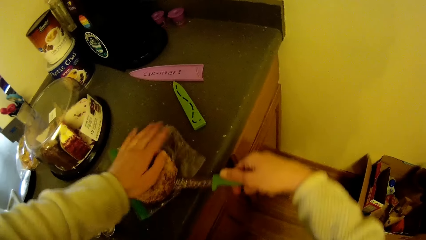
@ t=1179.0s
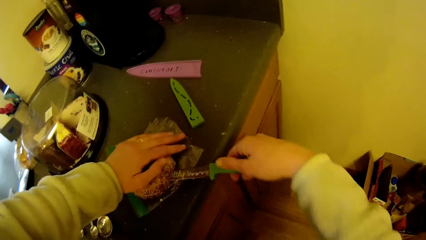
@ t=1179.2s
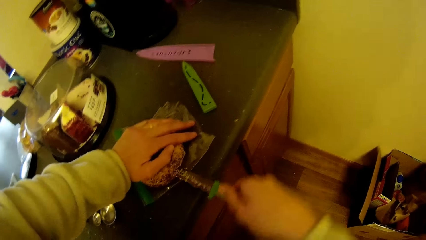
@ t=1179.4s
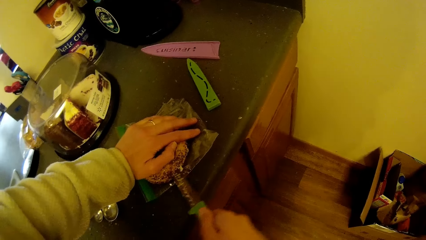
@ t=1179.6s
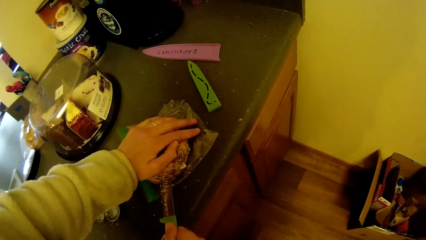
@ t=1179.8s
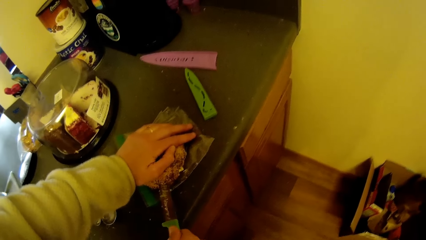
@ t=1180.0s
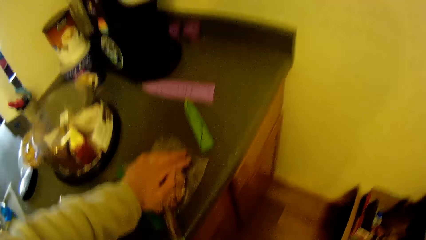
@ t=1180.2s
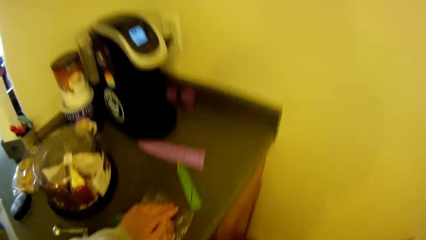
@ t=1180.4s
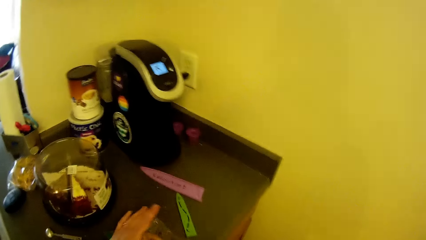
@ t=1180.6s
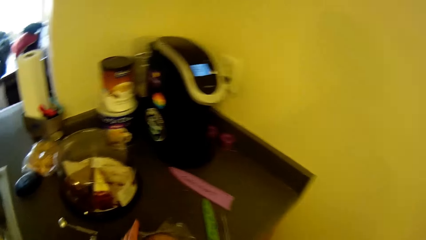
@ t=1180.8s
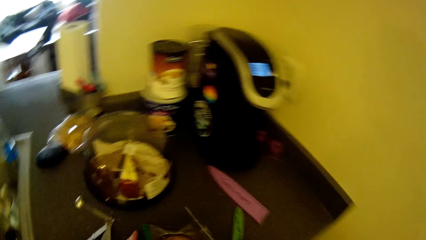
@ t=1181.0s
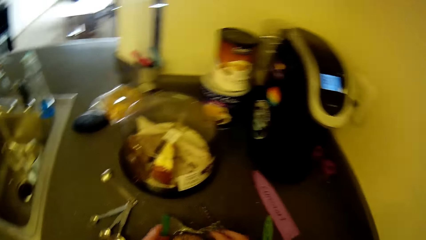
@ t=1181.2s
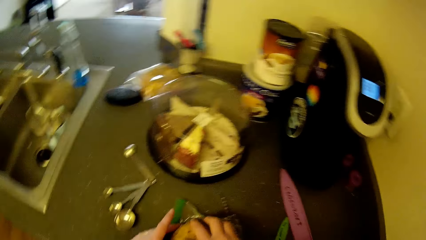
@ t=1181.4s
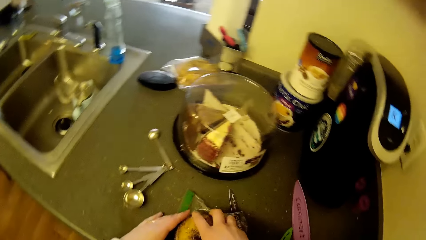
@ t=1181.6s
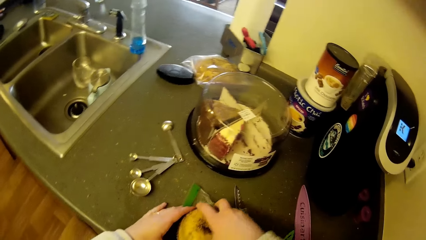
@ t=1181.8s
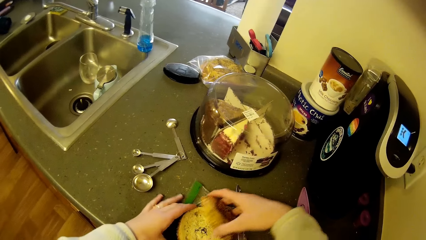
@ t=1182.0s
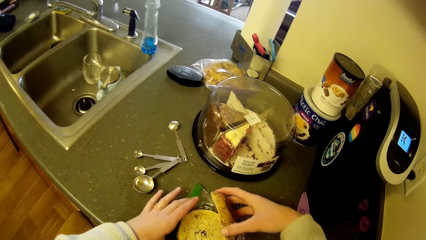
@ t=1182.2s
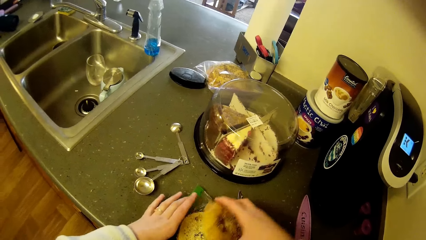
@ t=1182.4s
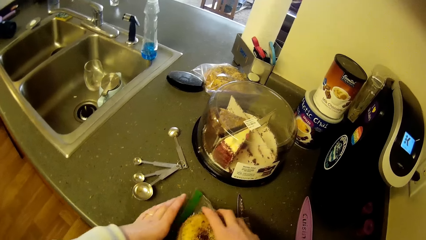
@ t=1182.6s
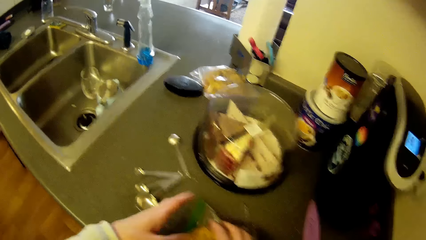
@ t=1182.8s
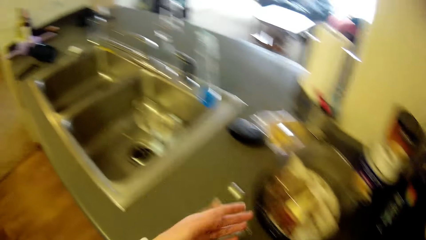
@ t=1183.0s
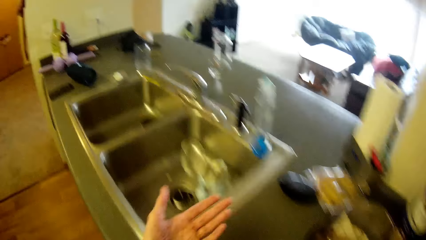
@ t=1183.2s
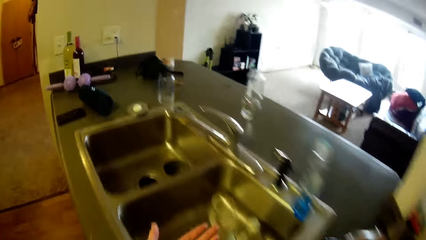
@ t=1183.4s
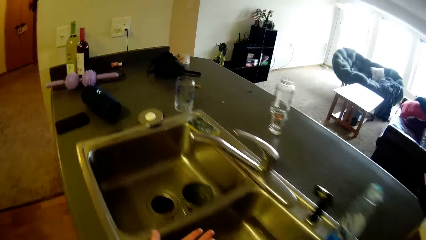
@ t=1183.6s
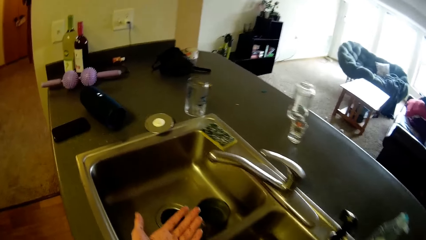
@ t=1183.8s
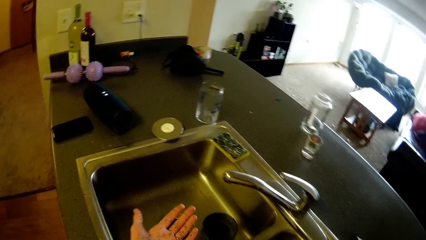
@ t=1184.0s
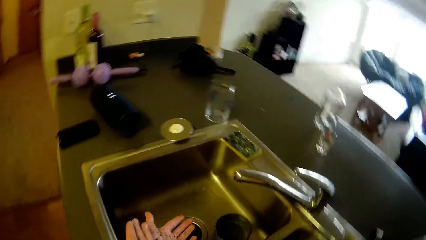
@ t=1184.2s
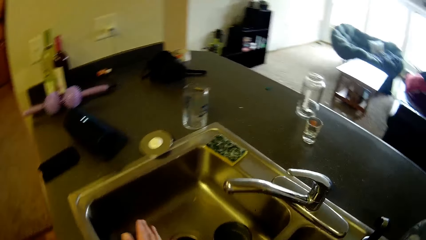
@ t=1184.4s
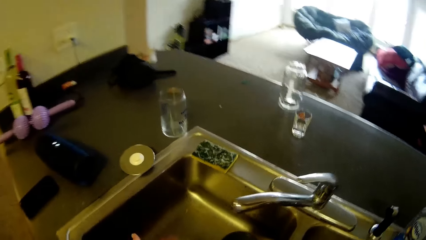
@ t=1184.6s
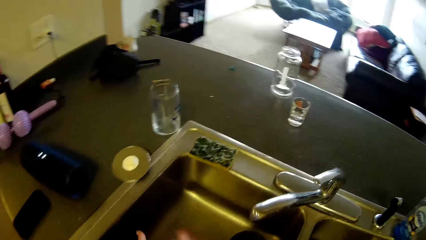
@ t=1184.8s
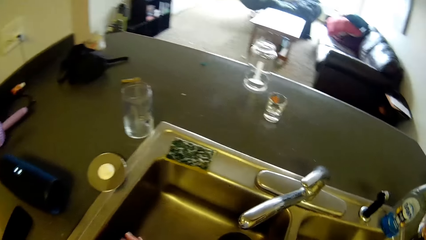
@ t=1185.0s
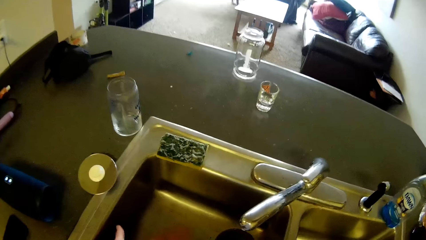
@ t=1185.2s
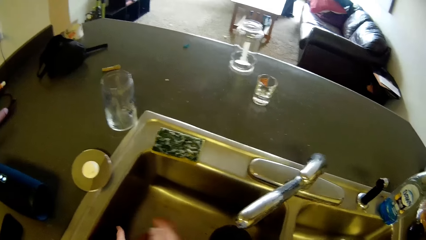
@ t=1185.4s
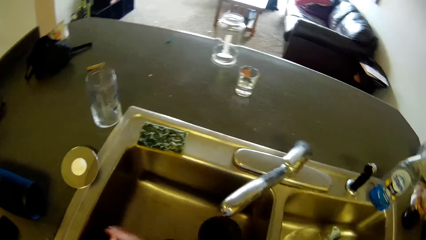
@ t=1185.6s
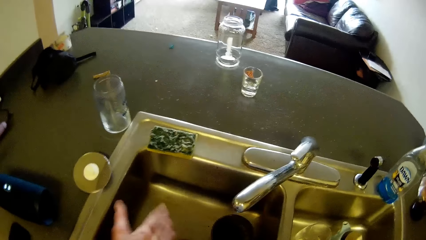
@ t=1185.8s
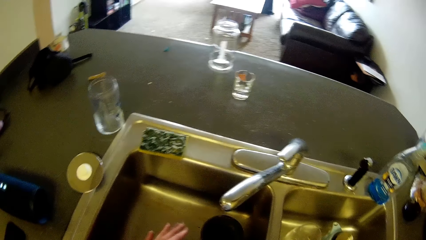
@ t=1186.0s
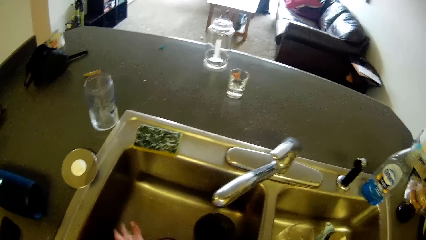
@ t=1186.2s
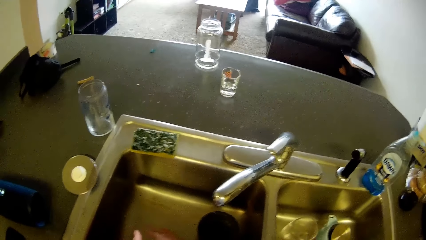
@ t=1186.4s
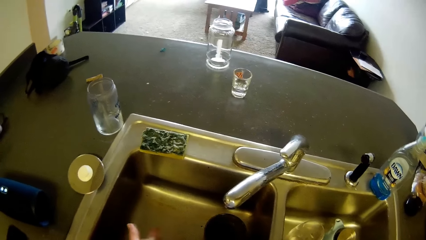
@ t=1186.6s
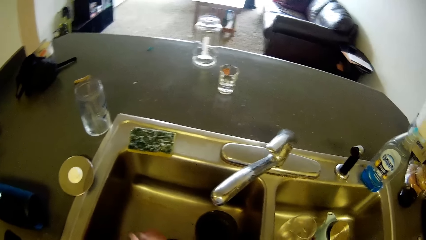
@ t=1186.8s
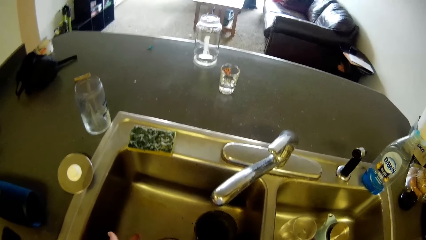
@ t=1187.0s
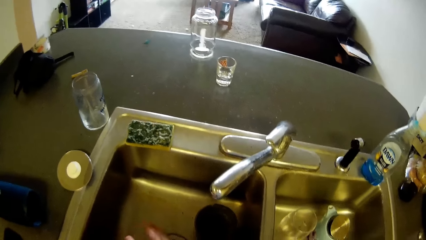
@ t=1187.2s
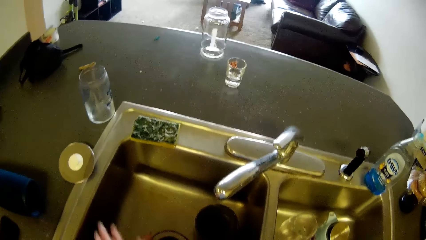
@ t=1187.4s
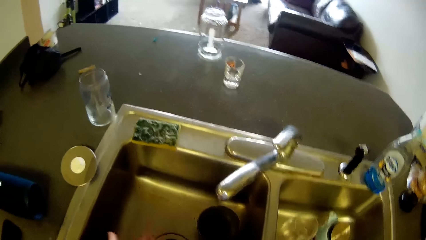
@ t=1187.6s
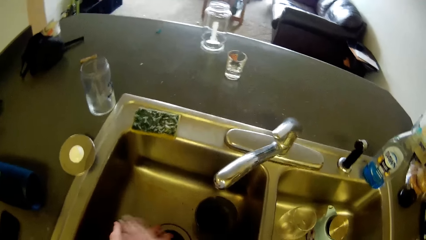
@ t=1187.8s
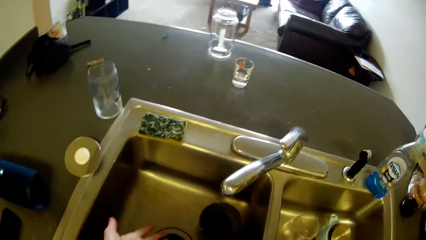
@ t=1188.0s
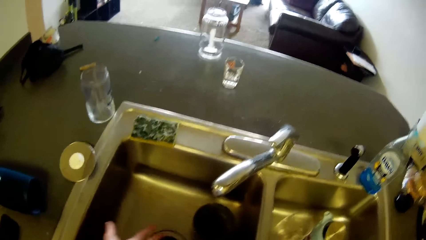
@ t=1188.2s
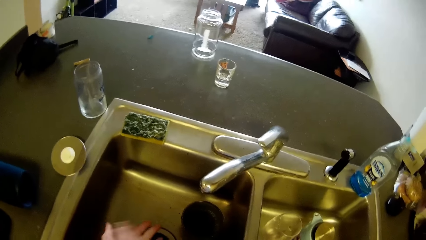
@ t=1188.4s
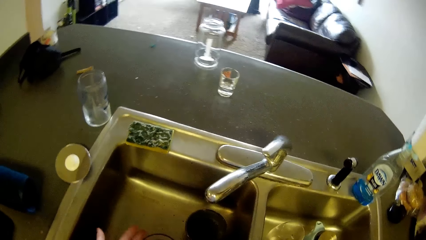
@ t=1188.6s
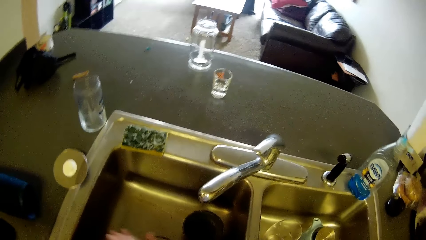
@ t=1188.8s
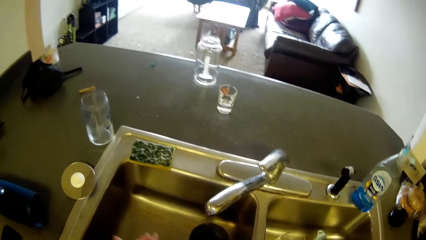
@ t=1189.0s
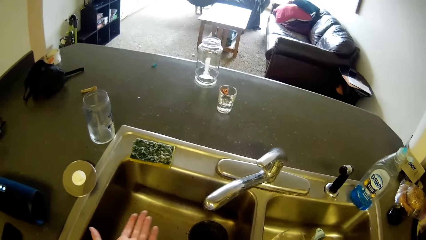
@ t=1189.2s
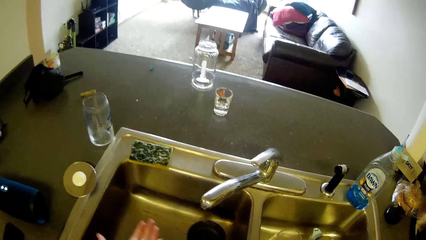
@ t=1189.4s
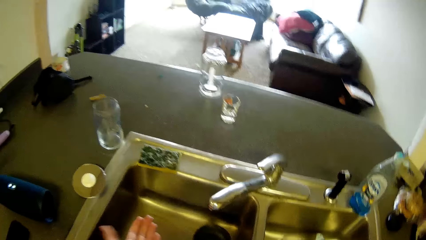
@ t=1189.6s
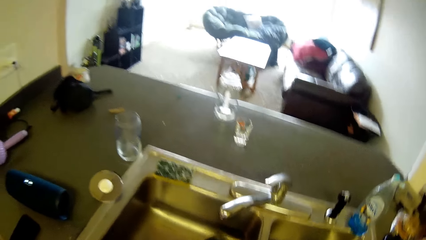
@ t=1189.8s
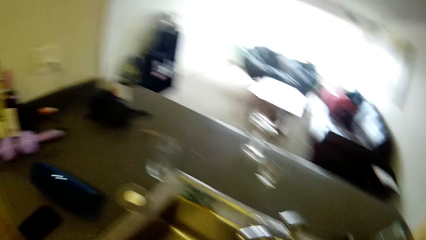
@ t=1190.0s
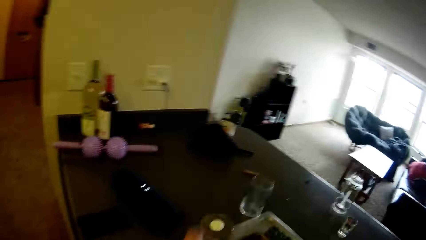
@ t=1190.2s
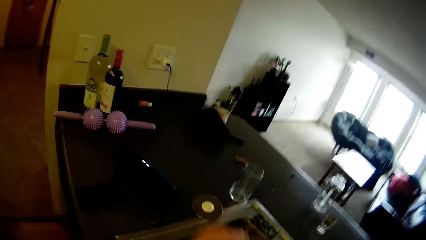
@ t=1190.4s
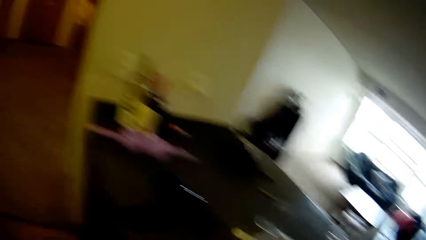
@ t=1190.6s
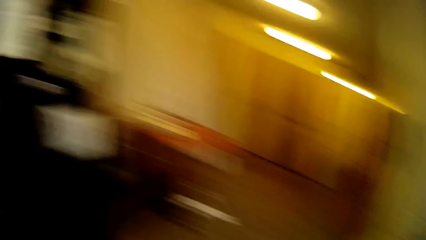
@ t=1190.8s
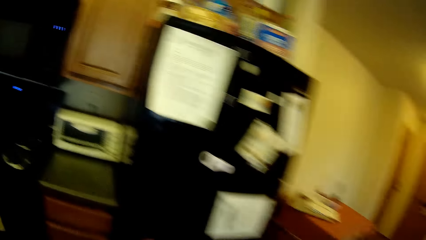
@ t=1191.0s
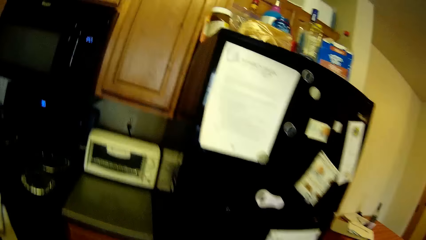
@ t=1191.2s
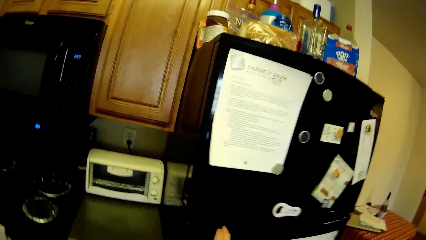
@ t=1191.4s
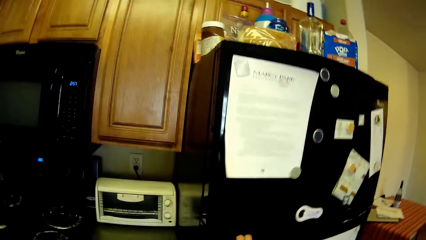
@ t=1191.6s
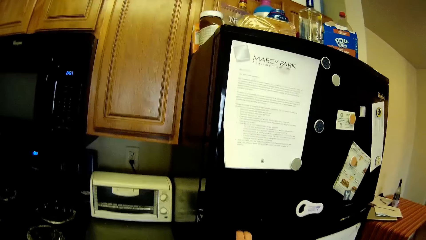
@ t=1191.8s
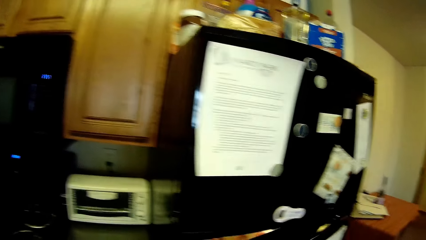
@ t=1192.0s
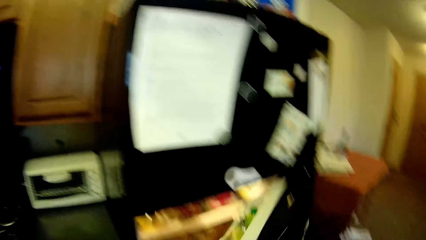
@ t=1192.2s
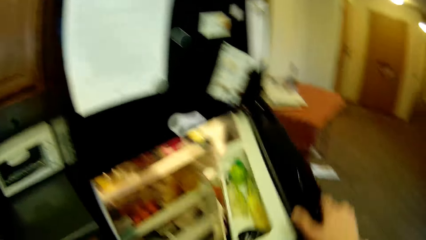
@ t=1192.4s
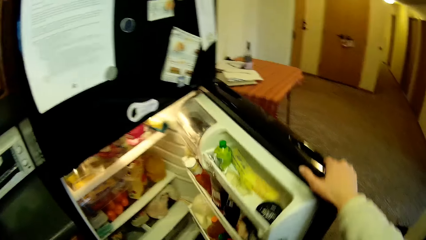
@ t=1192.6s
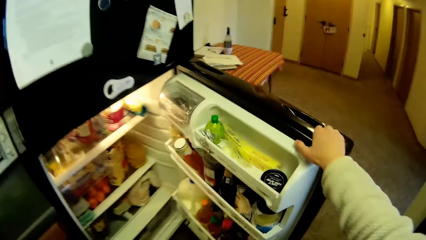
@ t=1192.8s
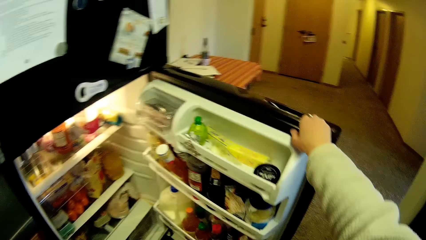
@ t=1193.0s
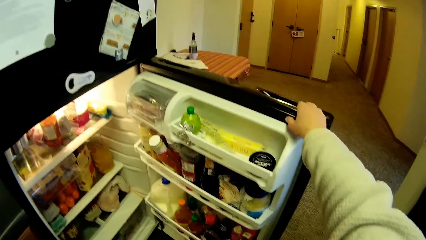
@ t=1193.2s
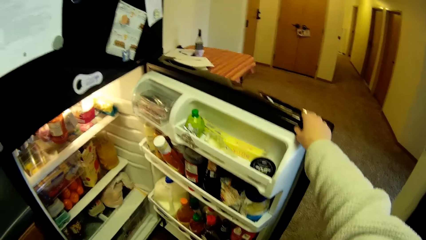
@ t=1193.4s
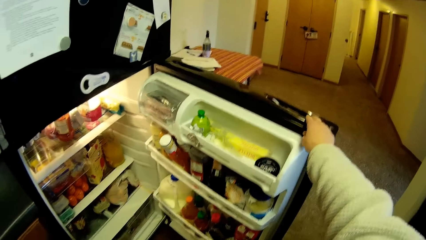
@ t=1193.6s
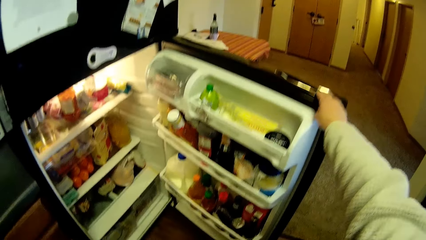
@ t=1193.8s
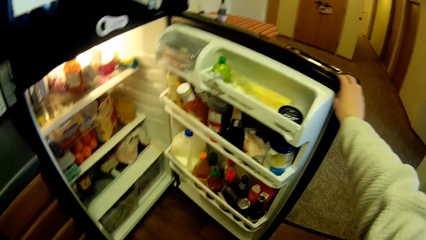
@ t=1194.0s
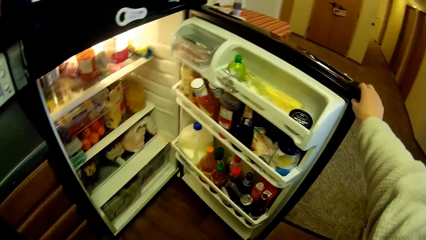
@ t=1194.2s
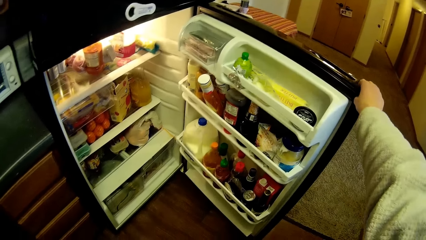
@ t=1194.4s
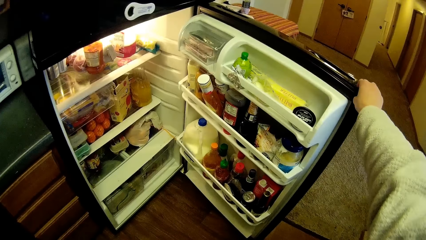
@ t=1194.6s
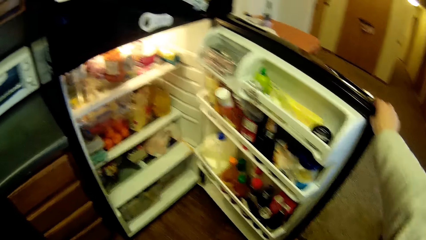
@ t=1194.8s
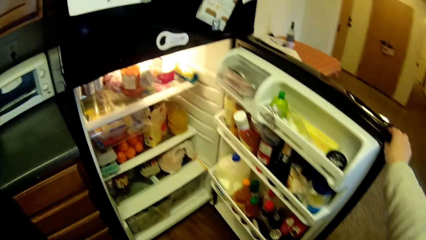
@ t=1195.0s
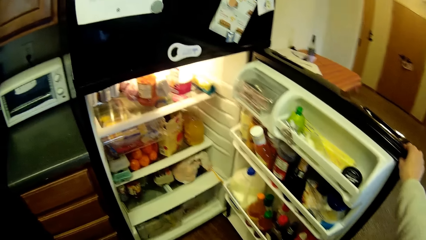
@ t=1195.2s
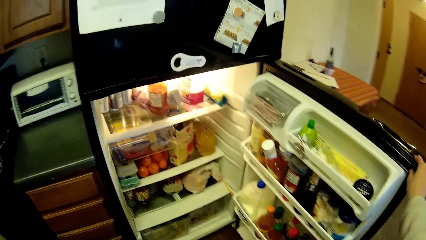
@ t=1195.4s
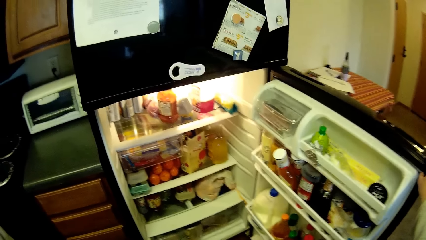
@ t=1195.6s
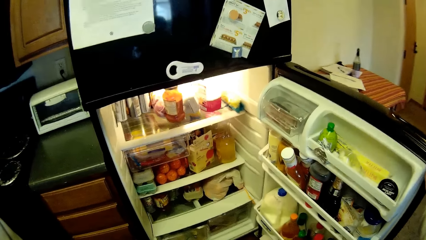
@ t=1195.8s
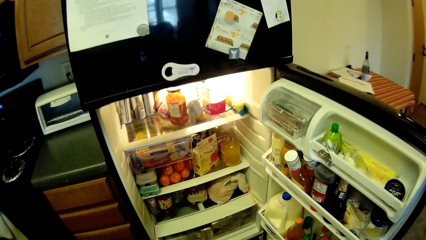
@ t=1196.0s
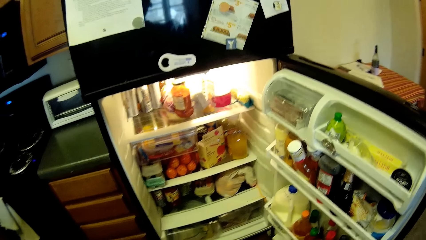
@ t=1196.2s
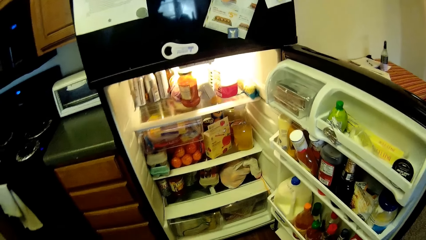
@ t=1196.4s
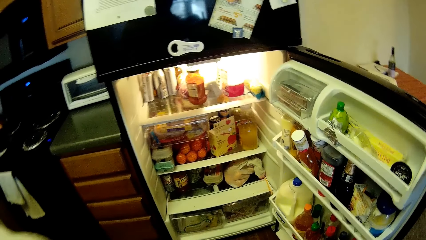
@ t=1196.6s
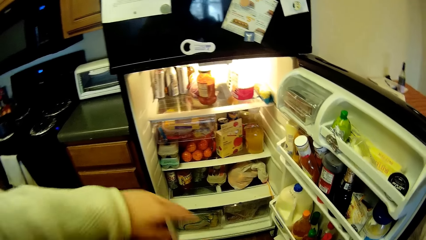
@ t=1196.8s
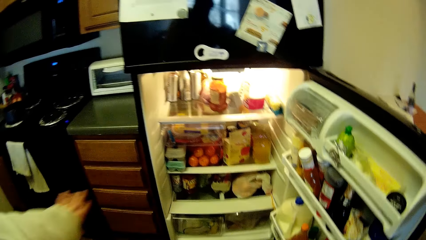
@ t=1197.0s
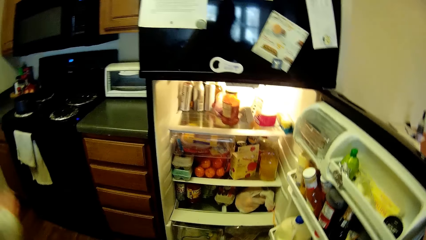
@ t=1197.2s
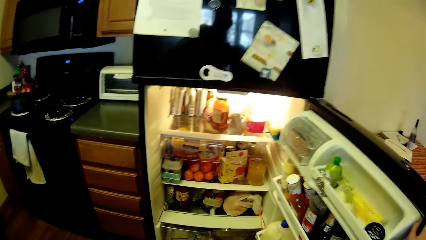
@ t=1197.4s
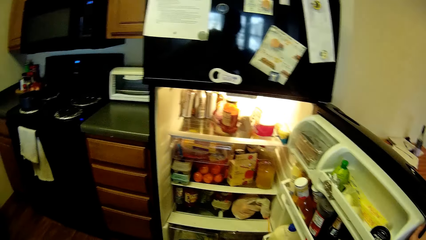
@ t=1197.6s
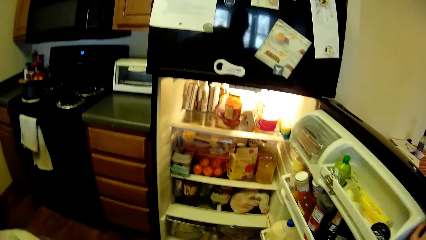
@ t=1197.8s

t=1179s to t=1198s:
The camera wearer takes a half of pizza from the other half with the right hand. They drop the half pizza on the other half. They dust both hands on the sink. They open the refrigerator with the right hand.
